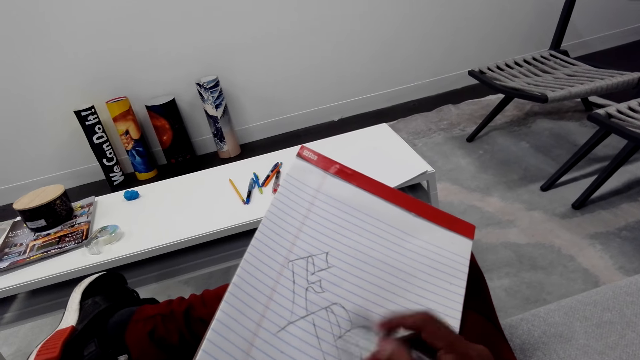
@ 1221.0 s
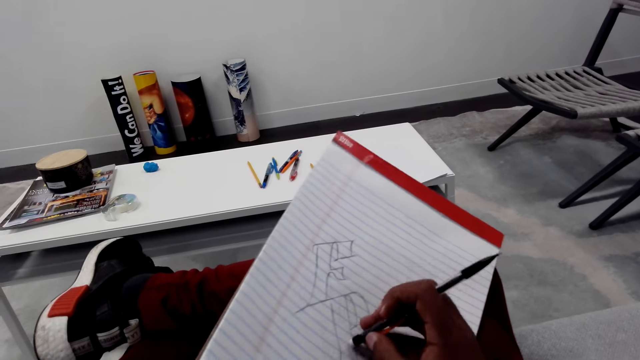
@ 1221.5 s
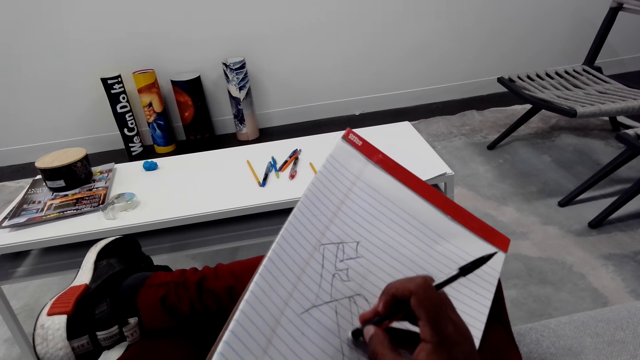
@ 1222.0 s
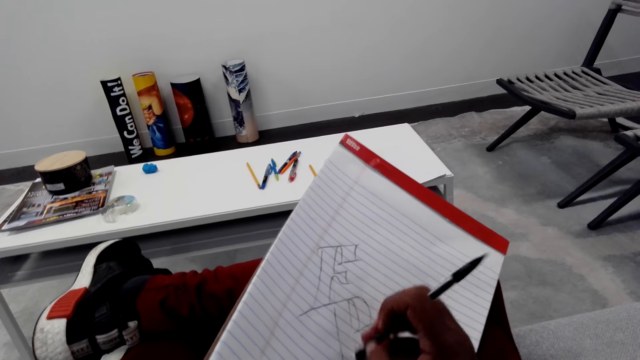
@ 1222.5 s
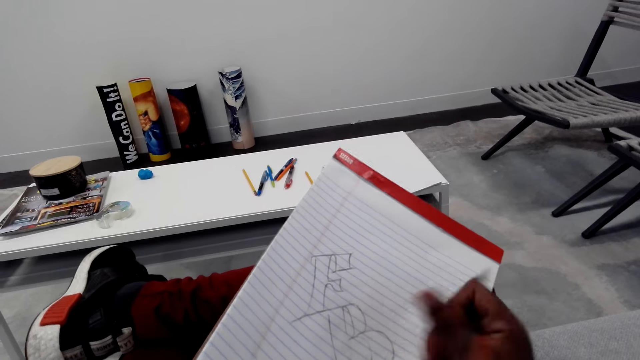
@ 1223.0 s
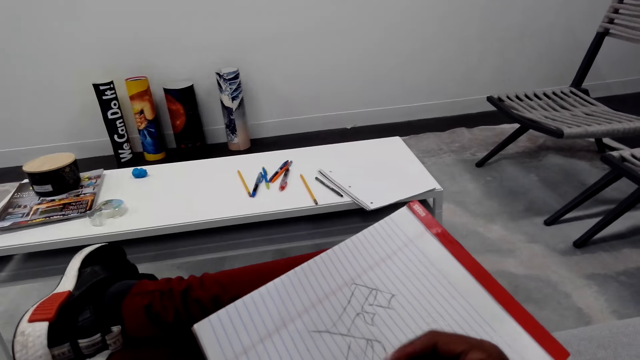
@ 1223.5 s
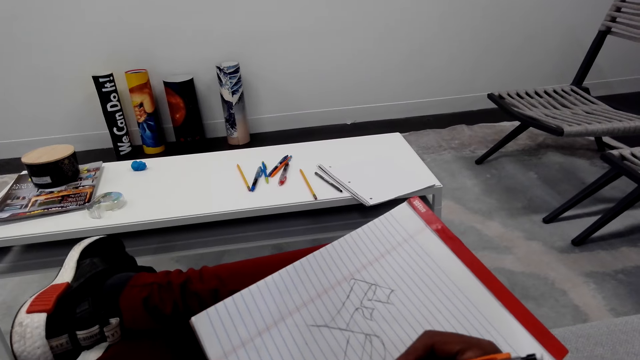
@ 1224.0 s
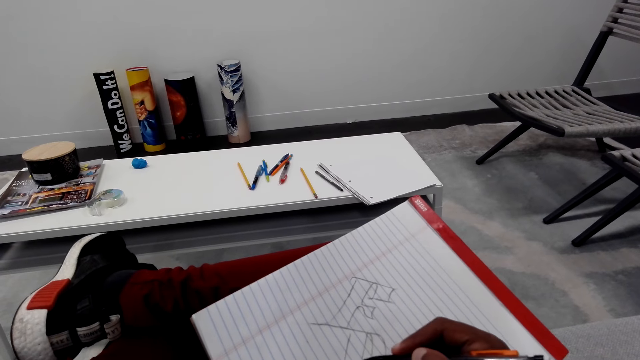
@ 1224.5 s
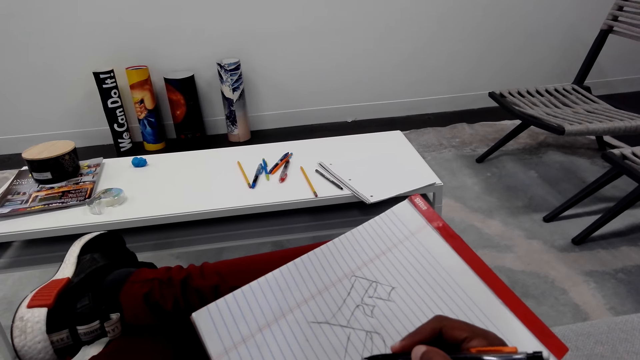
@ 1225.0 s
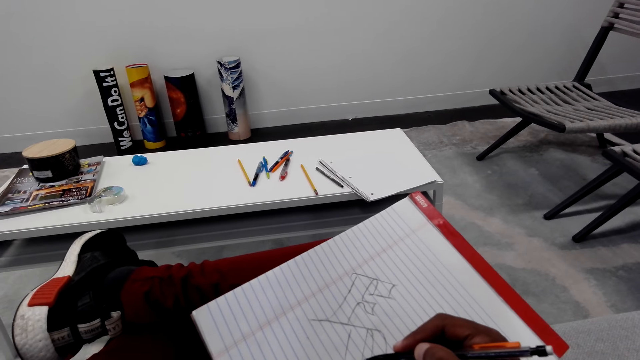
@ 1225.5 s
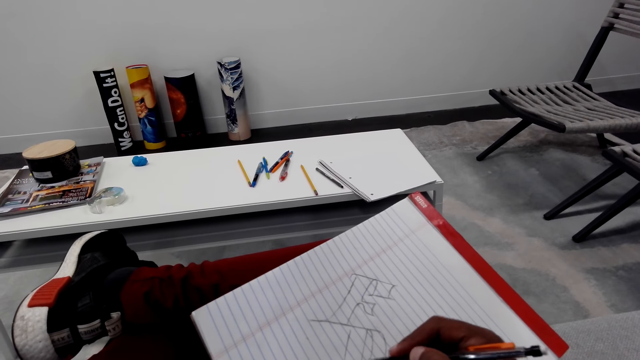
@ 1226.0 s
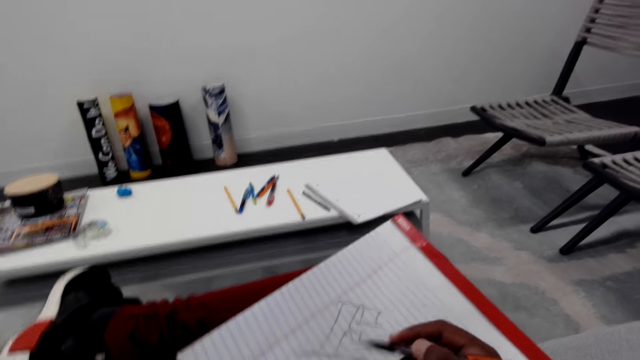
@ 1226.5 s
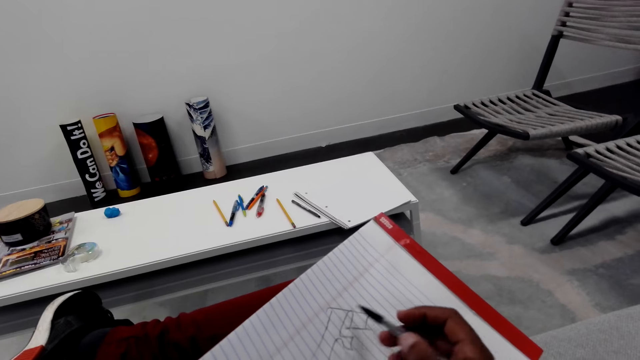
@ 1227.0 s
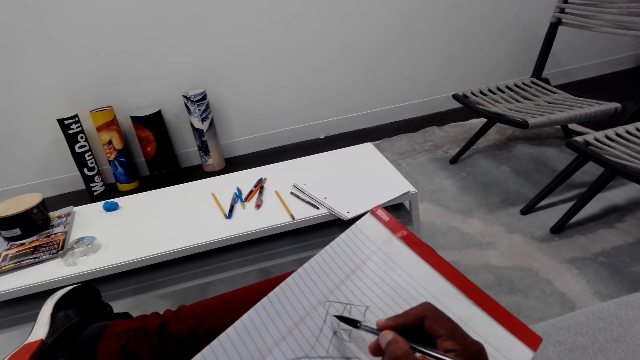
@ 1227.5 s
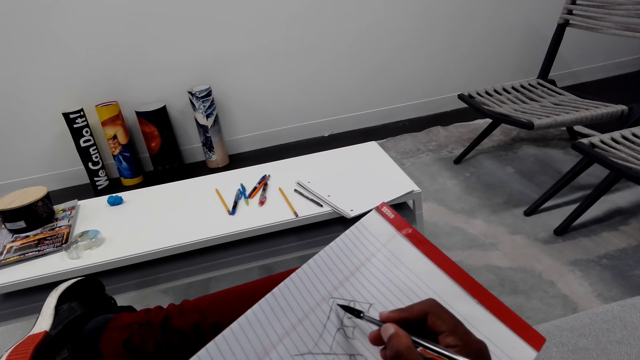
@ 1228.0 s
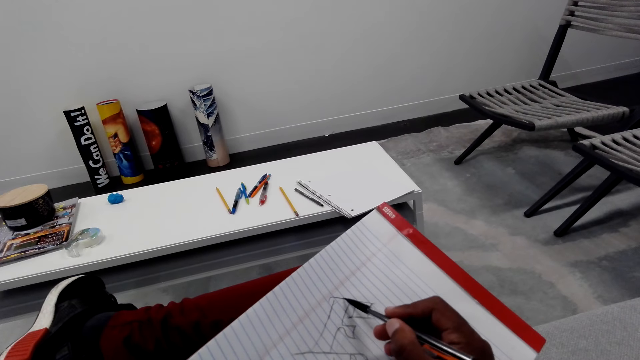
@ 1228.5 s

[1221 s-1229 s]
The camera wearer rubs the drawing. They draw on the book.

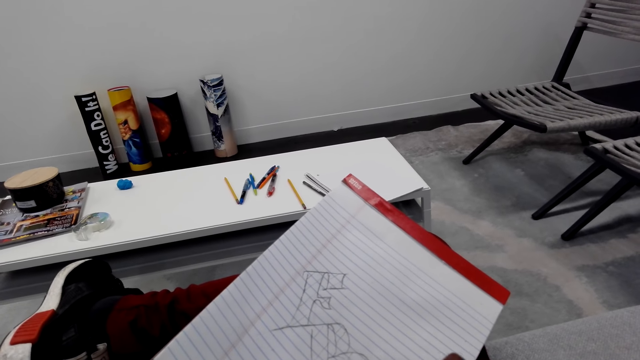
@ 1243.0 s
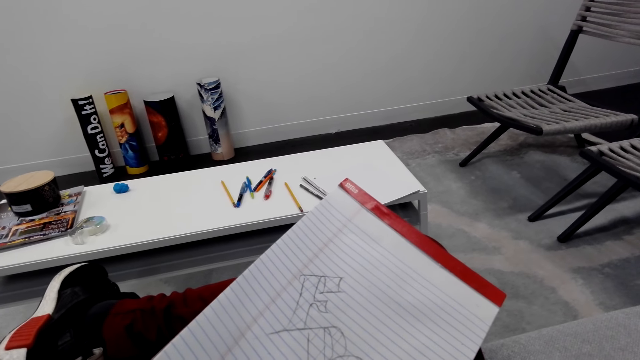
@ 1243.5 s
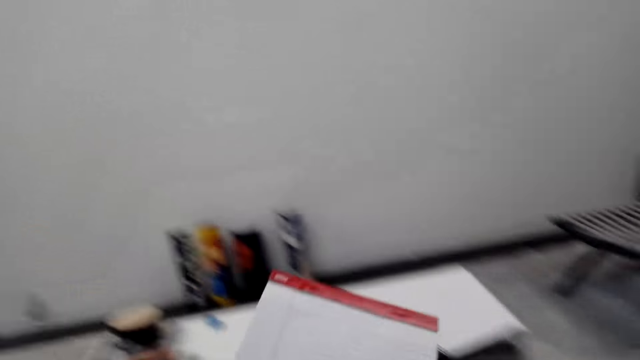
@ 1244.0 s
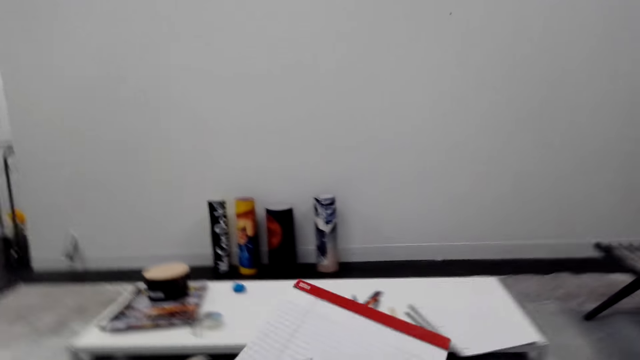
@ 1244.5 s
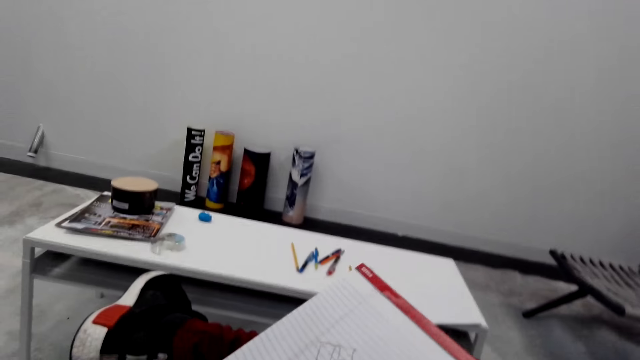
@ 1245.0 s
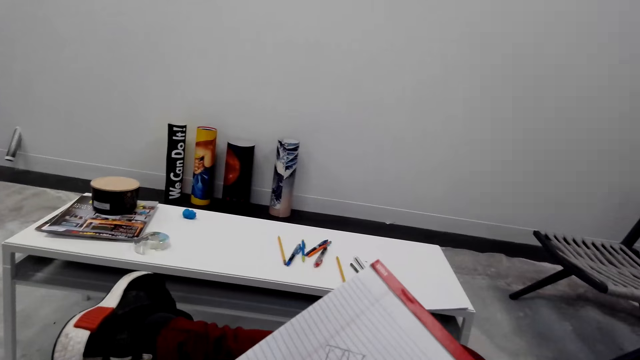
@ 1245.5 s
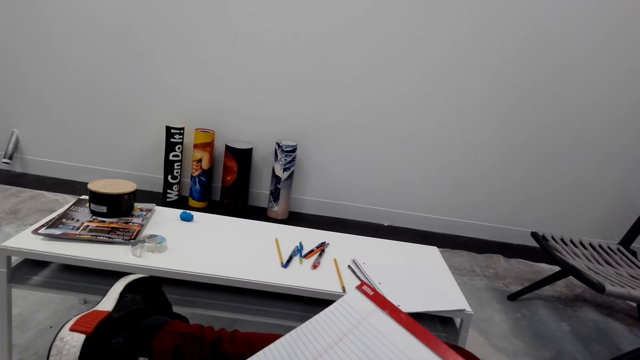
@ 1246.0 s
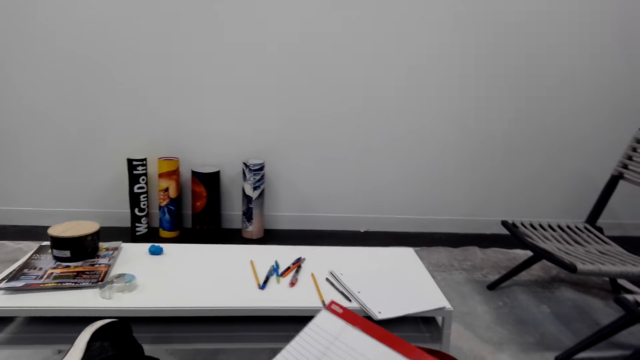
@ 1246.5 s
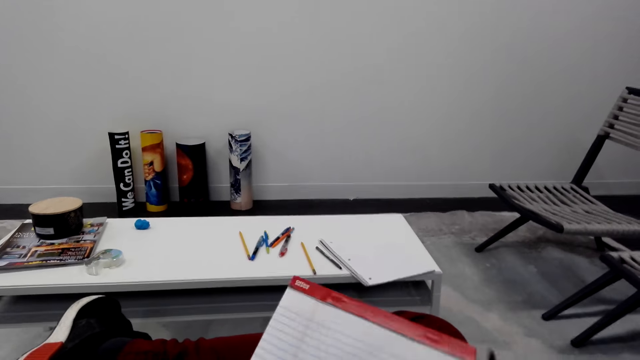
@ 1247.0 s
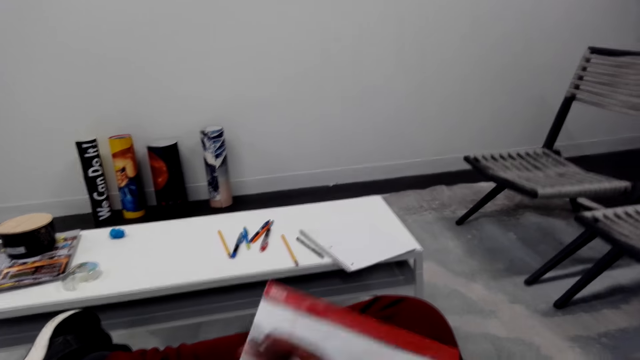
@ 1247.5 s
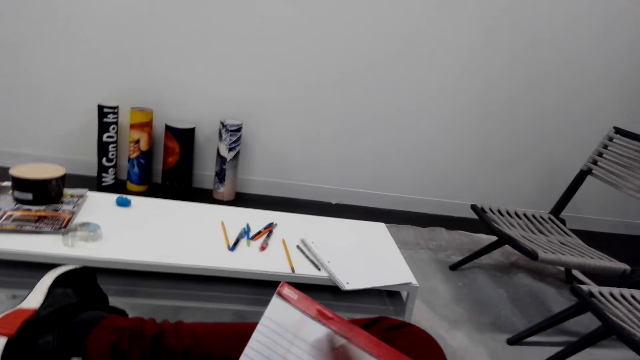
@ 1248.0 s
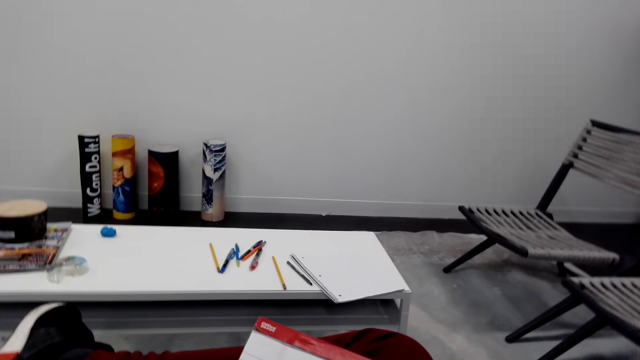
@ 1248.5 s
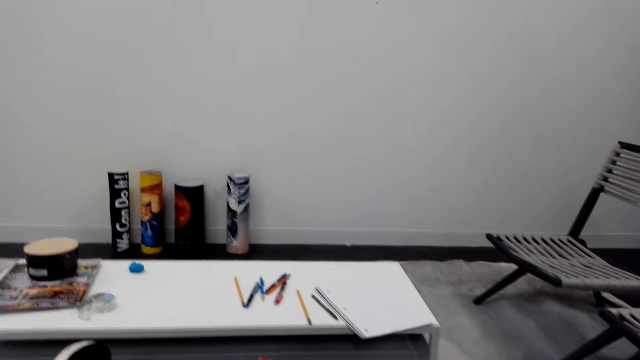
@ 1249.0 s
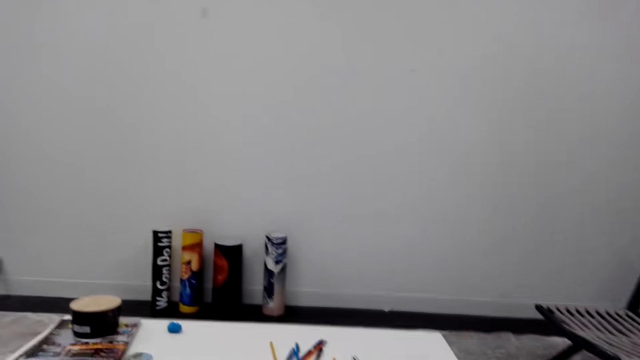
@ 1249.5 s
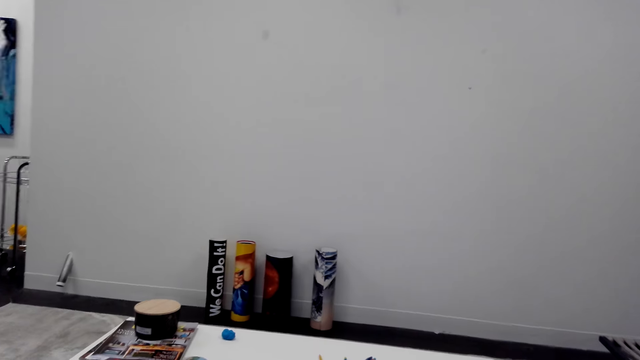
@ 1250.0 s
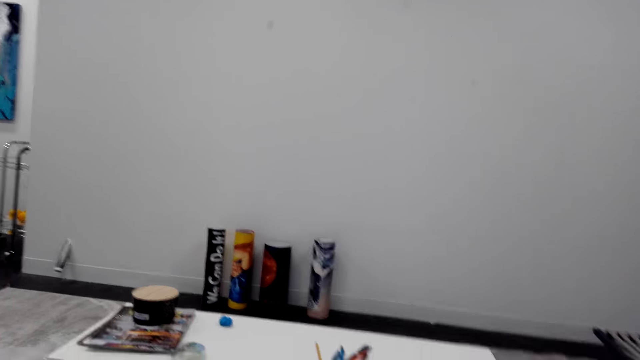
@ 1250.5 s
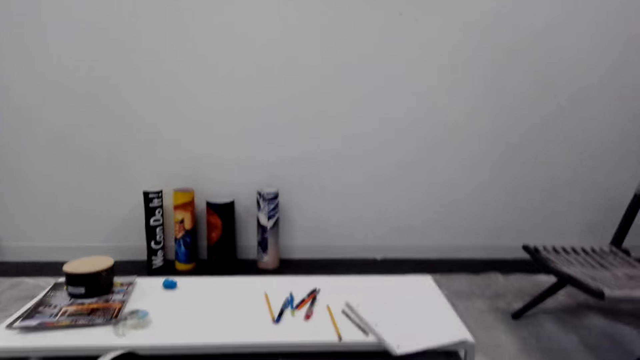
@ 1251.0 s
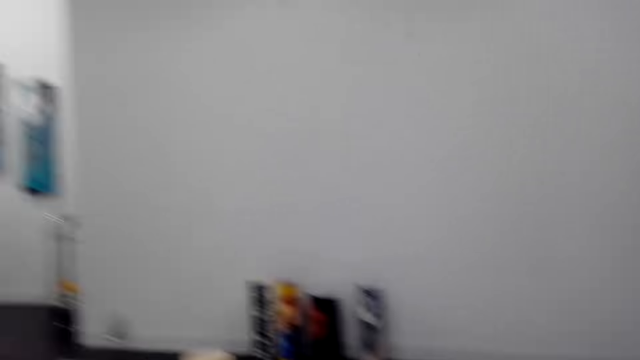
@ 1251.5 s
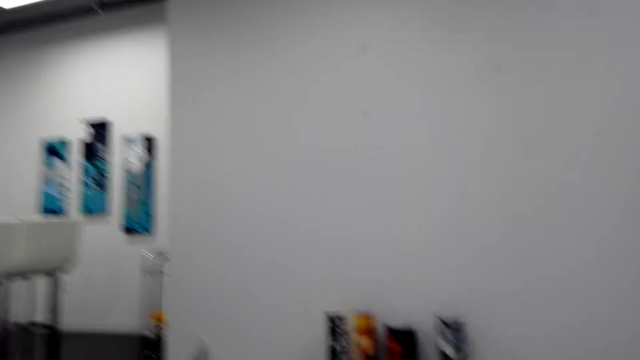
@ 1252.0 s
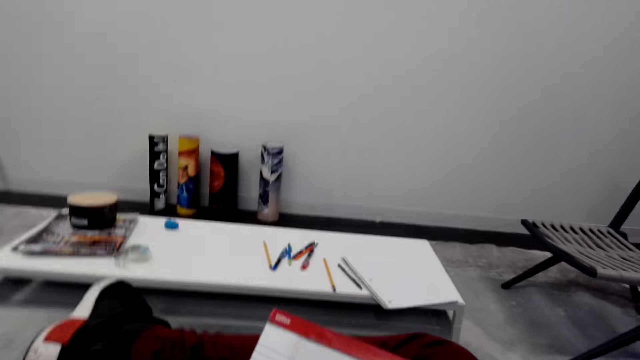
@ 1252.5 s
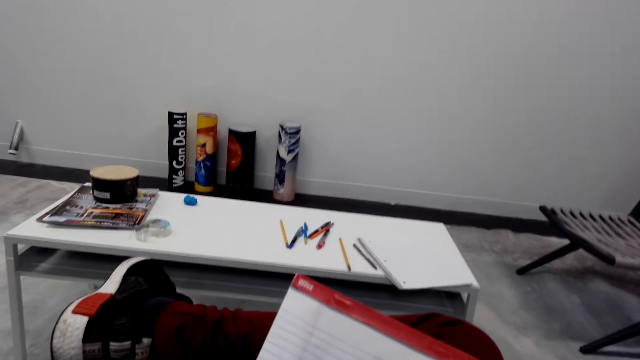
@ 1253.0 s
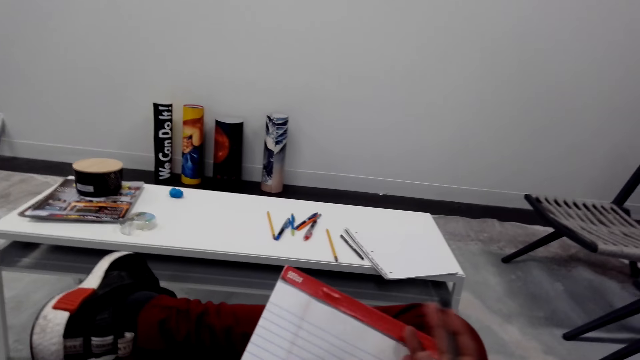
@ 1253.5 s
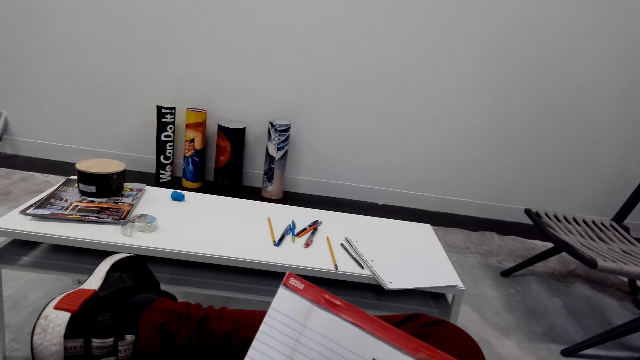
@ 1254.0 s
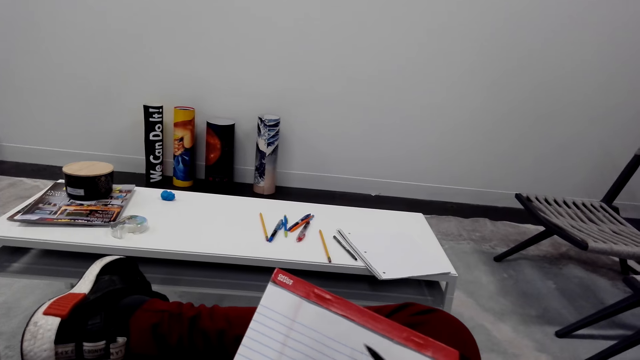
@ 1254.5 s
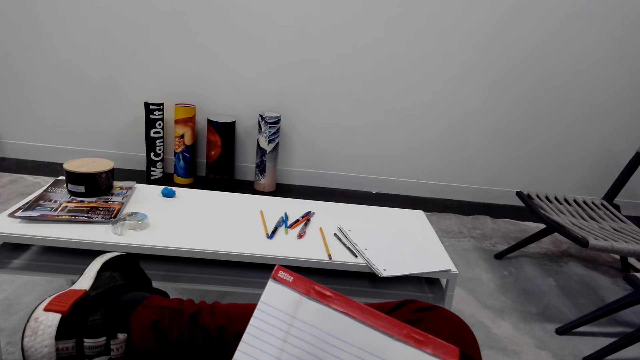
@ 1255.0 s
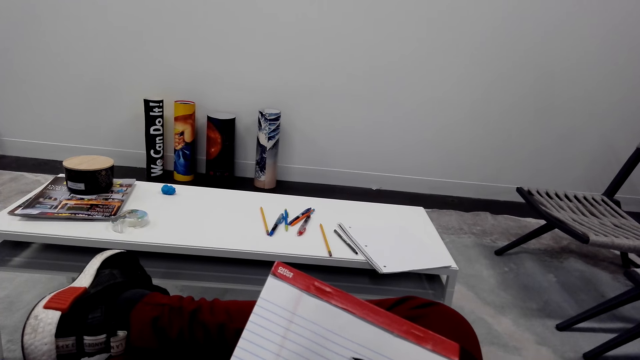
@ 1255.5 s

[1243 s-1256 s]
The camera wearer turns the book. They wipe the book or paper with a hand. They look around. They draw on the paper with a pencil.
